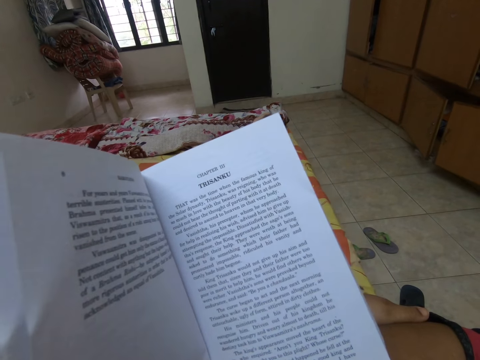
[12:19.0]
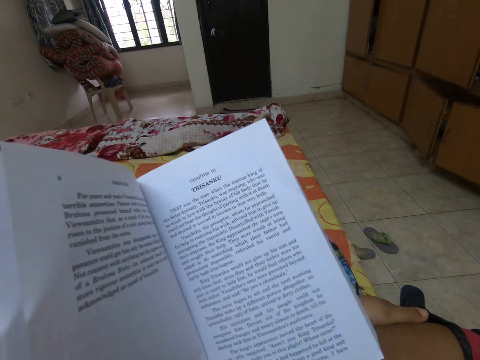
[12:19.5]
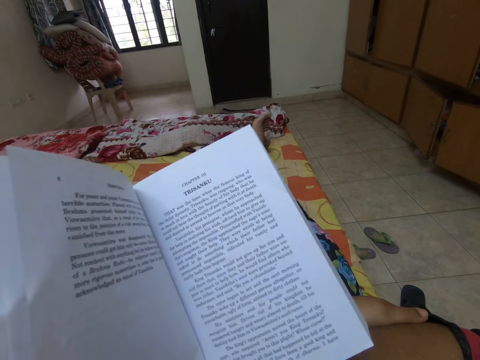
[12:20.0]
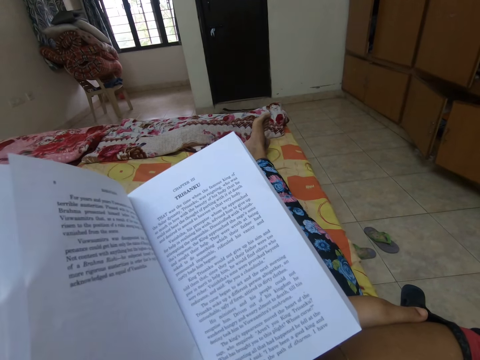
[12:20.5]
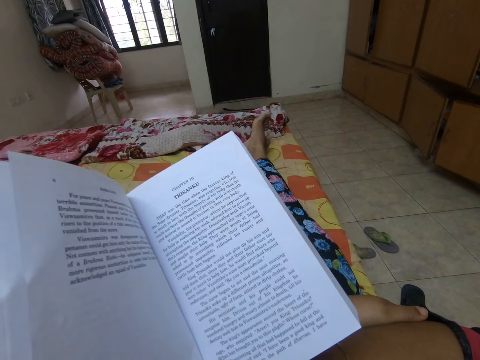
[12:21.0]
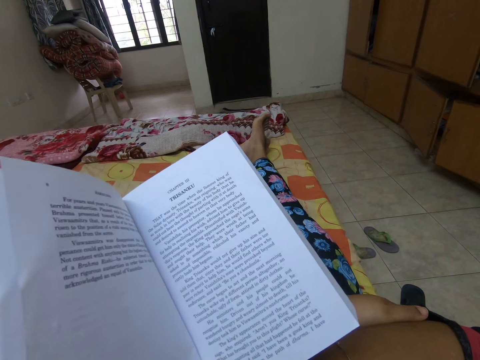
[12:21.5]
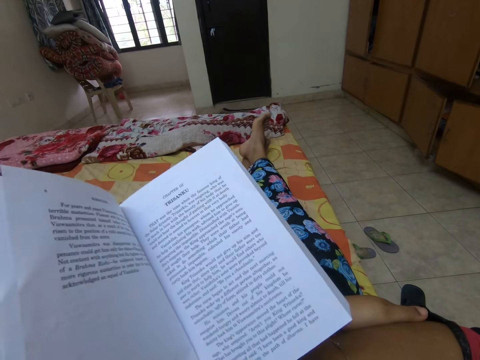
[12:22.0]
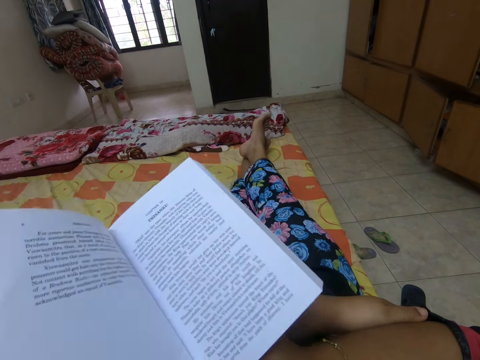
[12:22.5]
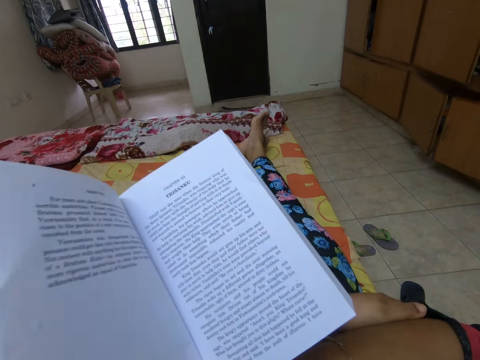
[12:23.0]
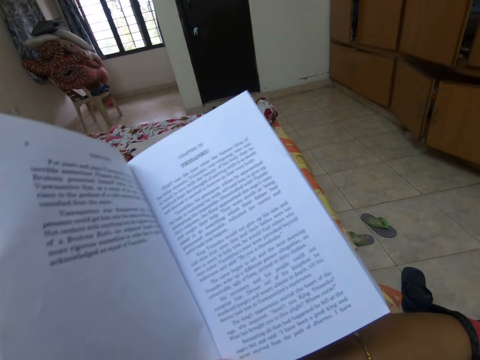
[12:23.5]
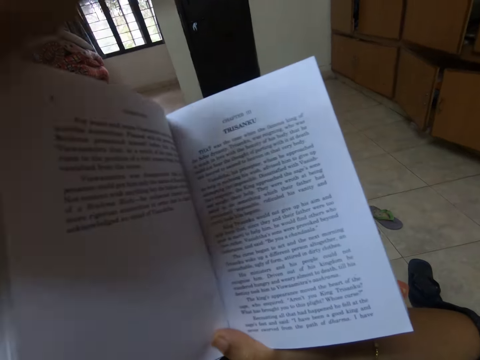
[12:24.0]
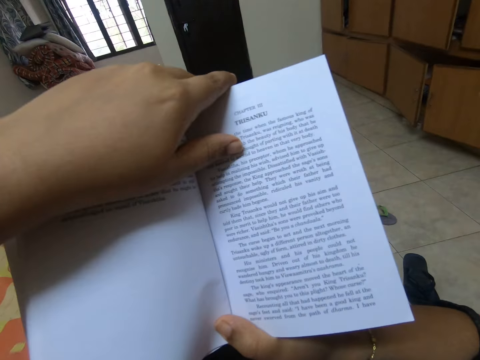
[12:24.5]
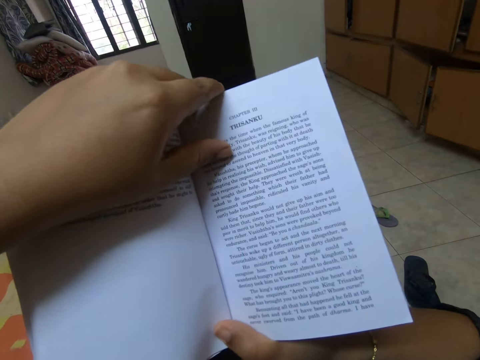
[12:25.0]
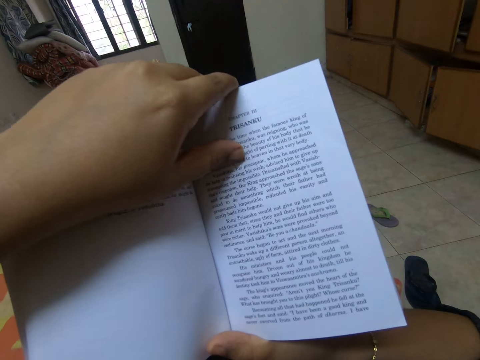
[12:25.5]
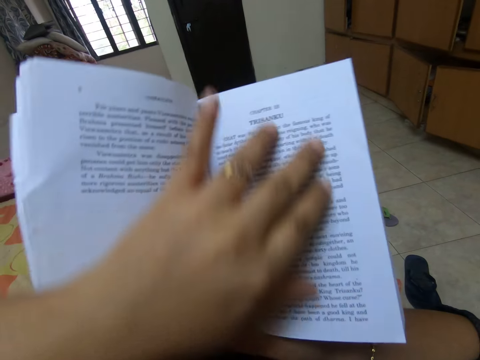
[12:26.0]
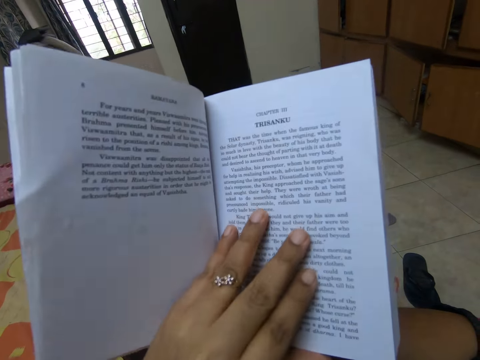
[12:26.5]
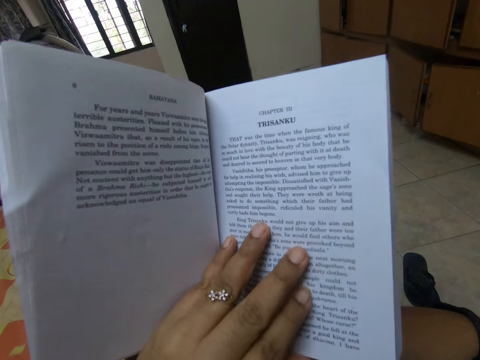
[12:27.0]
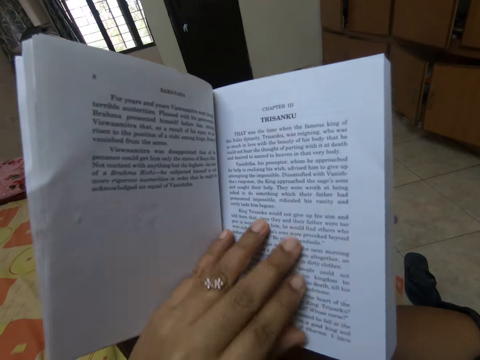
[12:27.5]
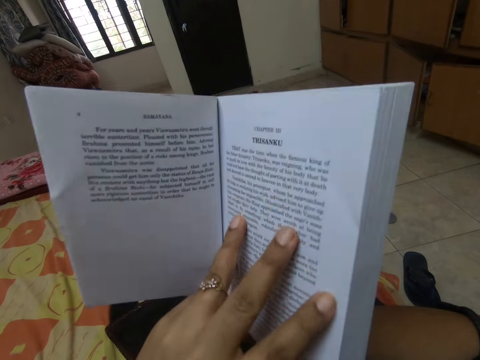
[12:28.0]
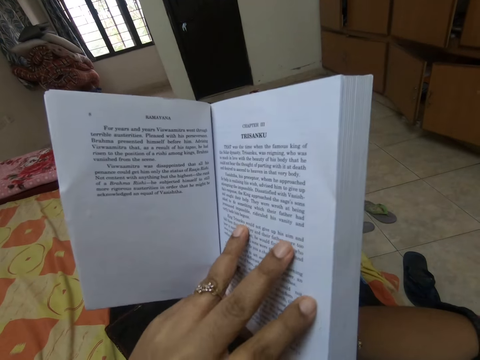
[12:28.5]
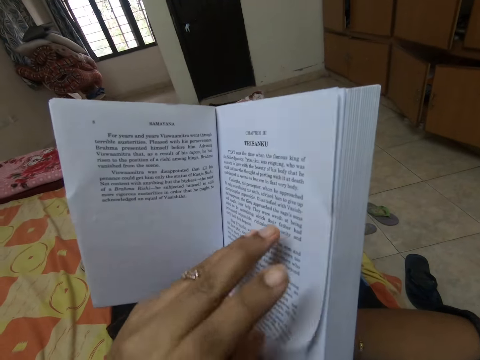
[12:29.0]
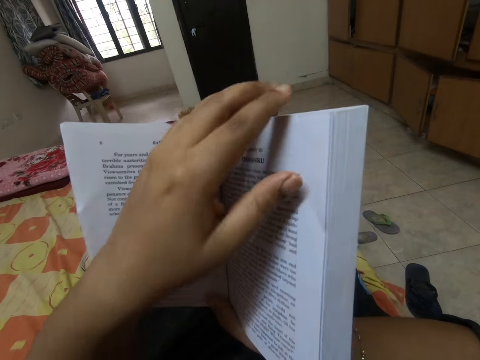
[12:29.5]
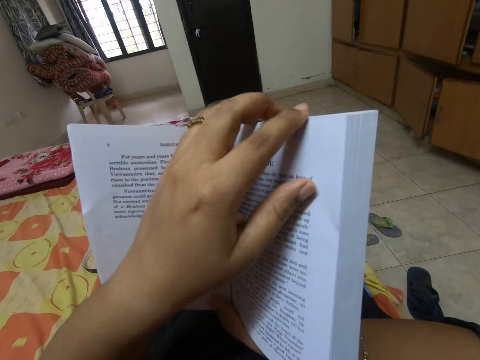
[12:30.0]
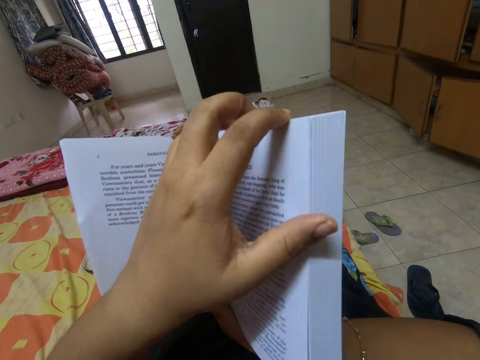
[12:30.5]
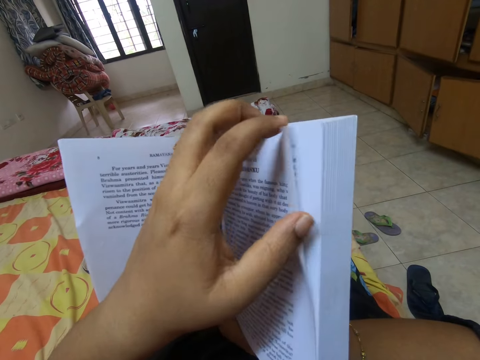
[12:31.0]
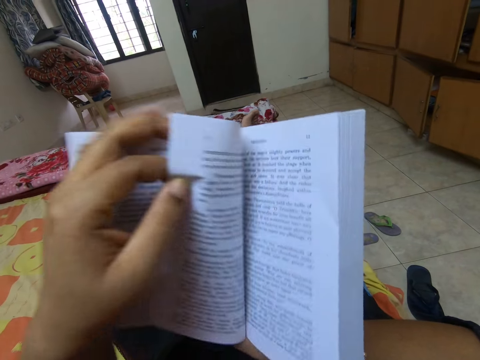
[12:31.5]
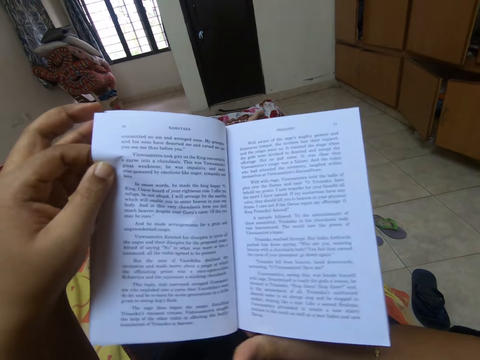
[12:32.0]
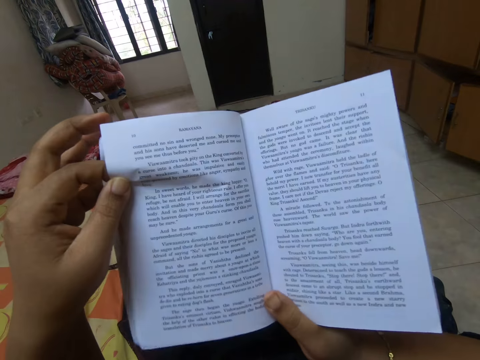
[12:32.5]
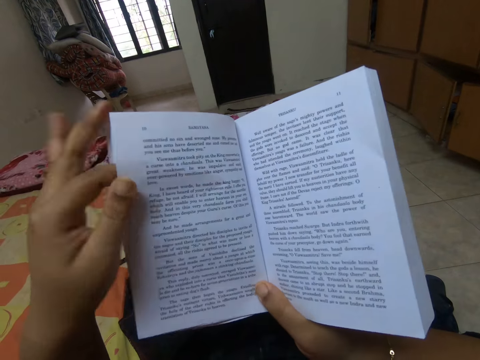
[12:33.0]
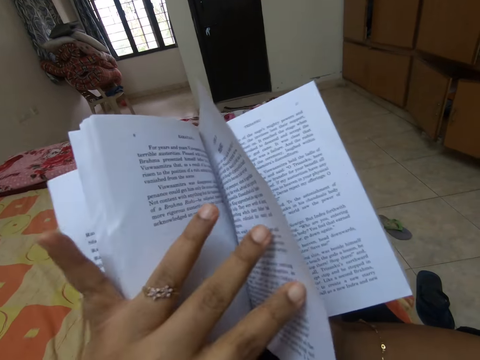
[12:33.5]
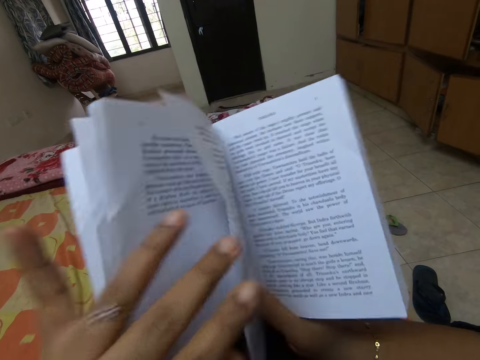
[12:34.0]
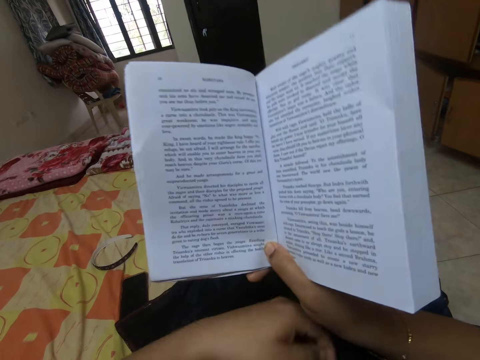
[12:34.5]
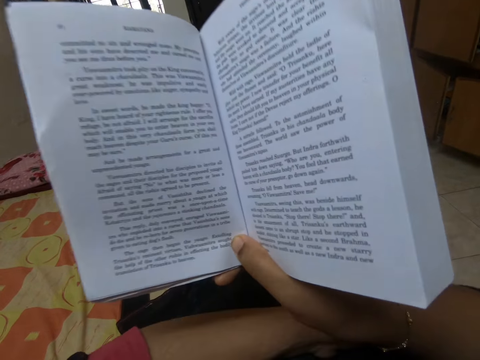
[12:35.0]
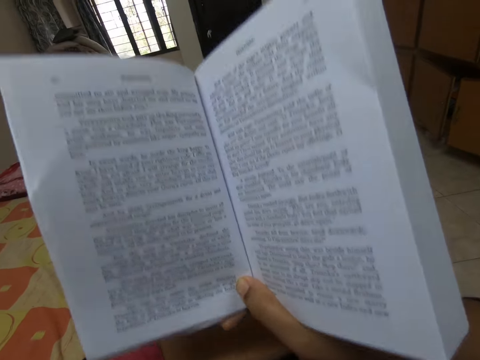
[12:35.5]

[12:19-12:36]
The camera wearer opens a page of a book.

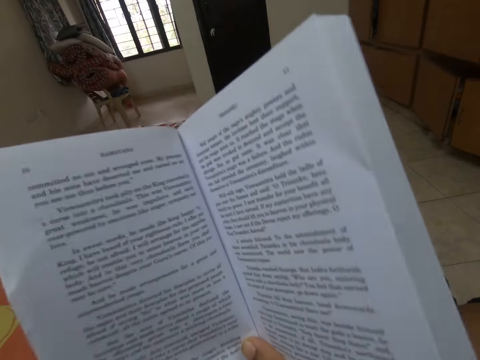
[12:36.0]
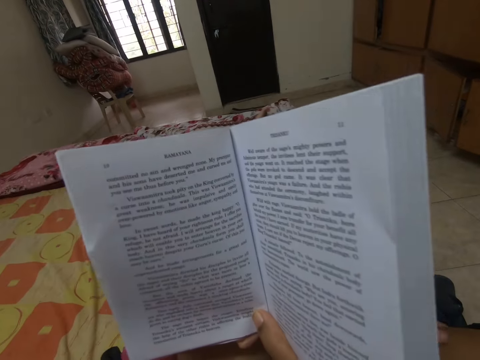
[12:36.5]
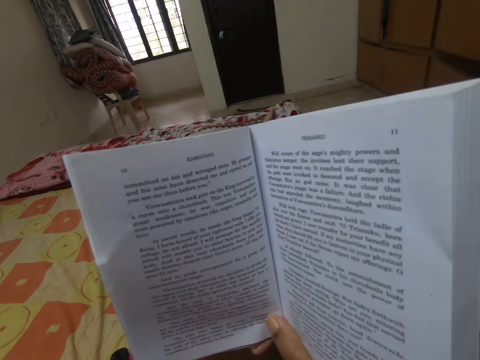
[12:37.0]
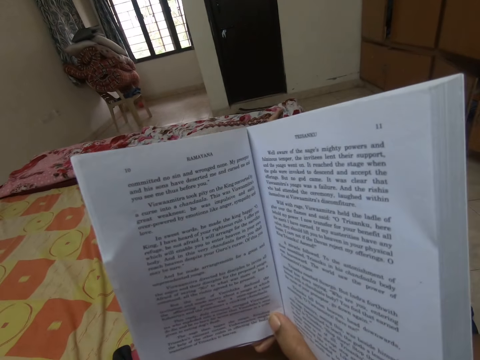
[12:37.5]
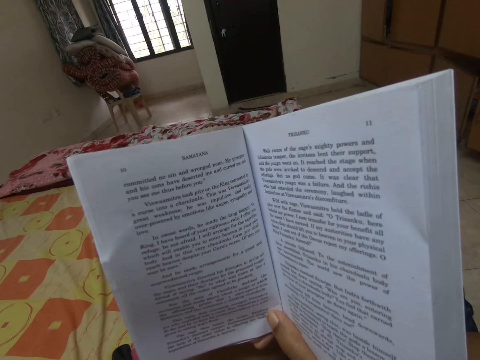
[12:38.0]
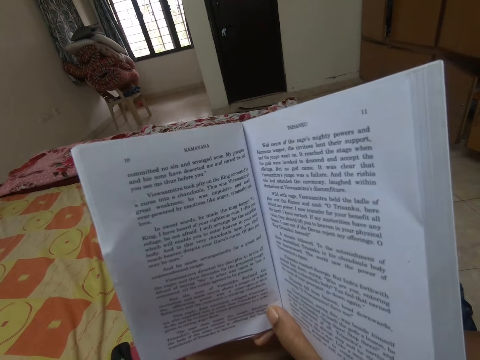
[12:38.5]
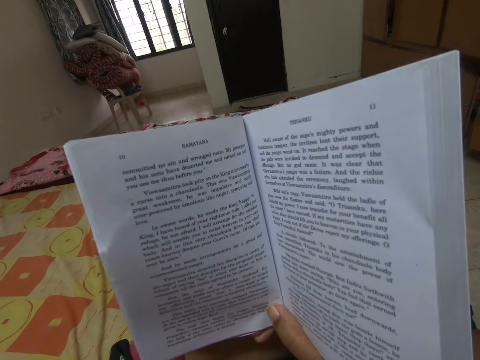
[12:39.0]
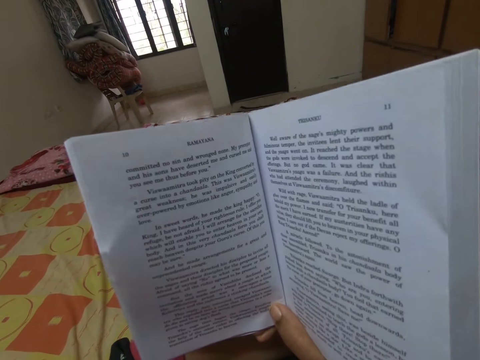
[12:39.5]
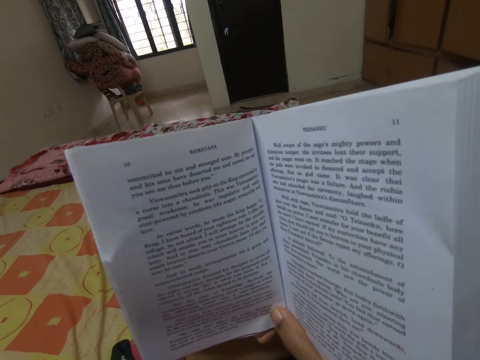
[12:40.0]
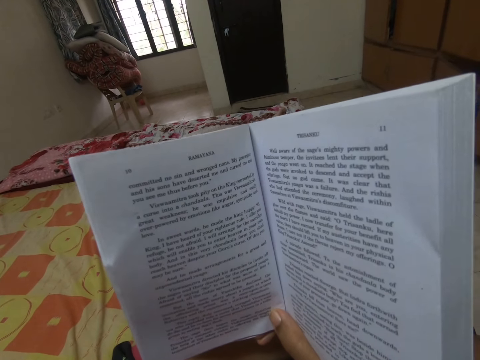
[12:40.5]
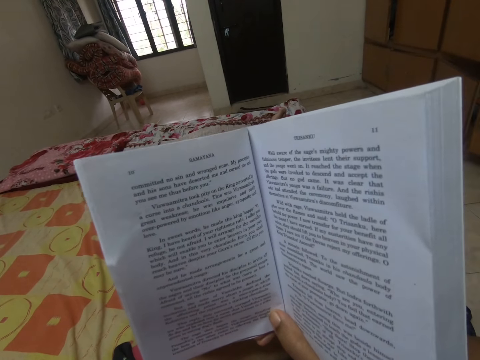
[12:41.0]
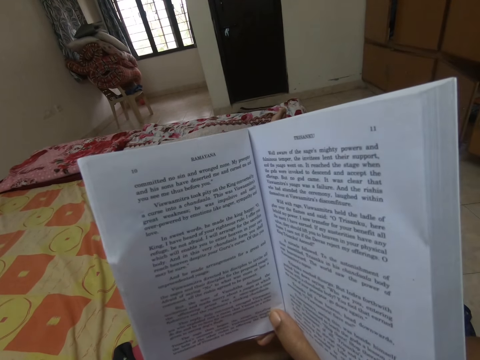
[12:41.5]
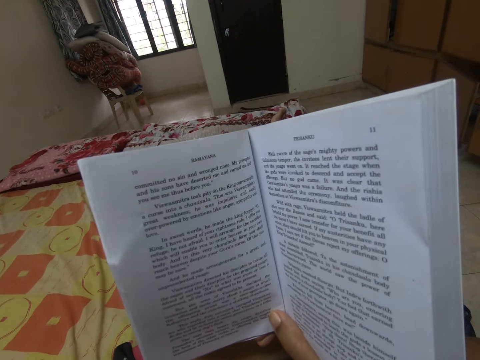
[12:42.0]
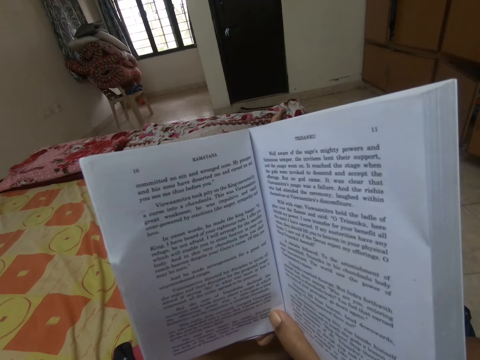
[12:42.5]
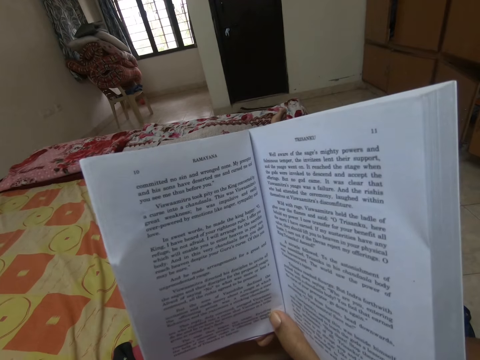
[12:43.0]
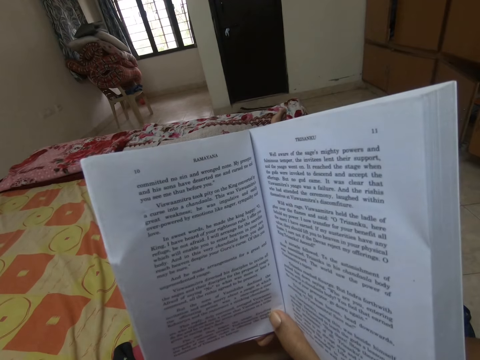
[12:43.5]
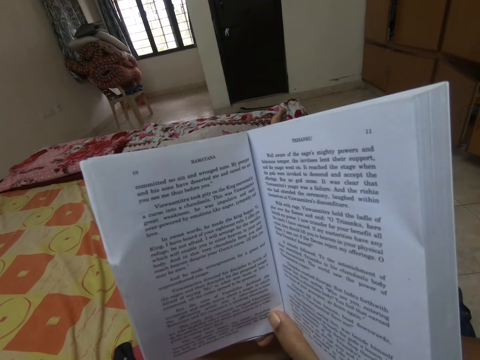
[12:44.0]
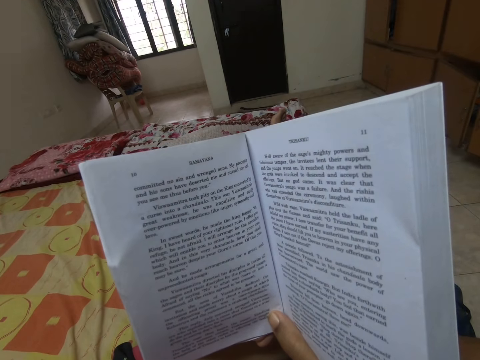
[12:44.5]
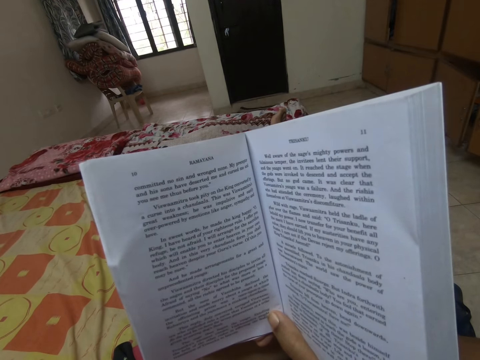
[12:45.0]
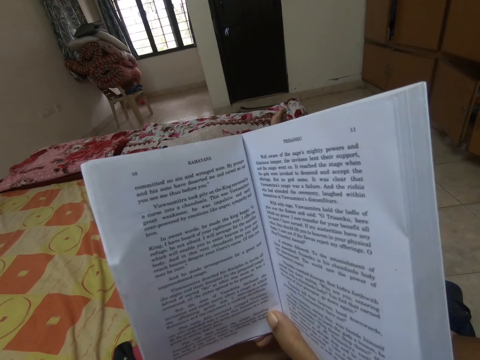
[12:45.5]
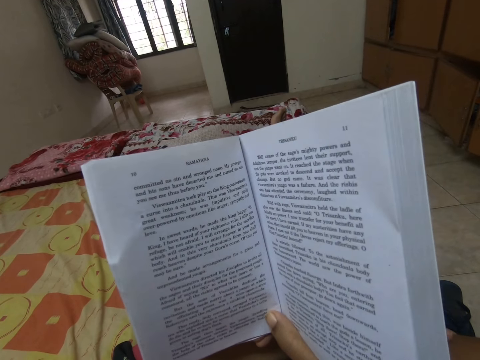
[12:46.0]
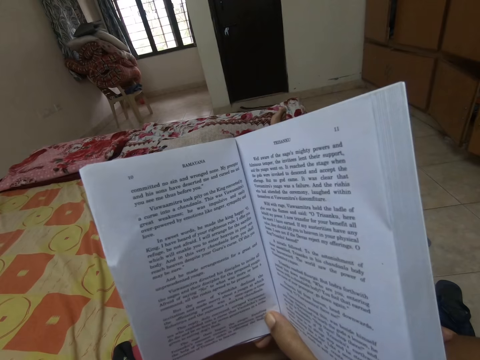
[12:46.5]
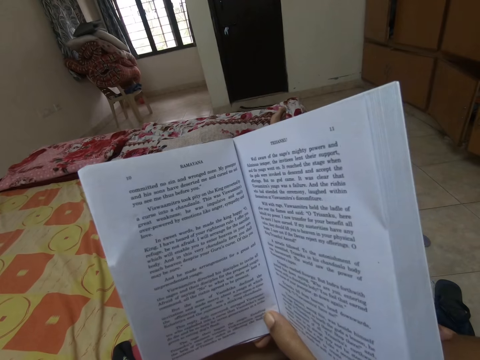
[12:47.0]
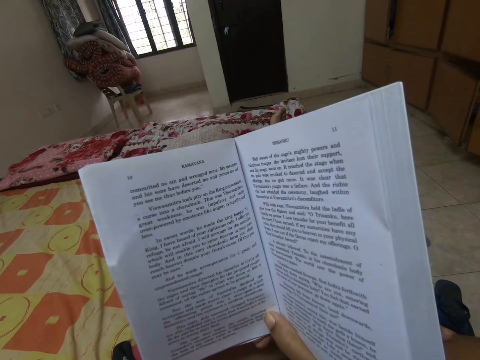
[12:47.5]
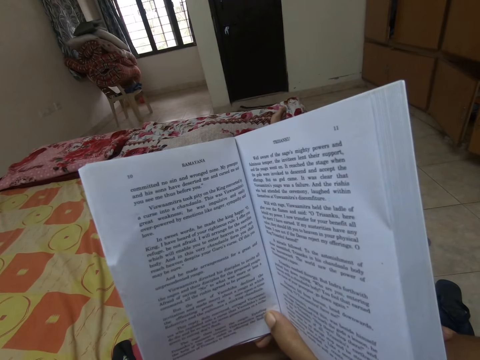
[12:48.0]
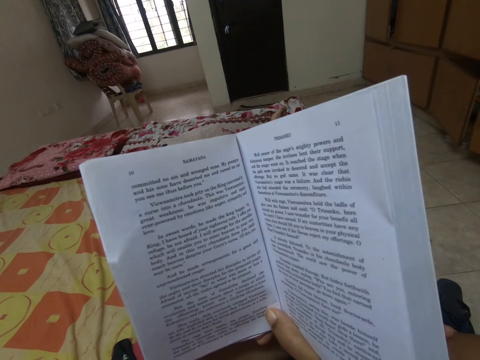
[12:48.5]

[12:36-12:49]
The camera wearer reads a book.
